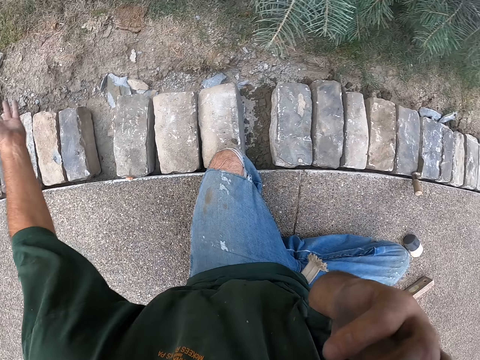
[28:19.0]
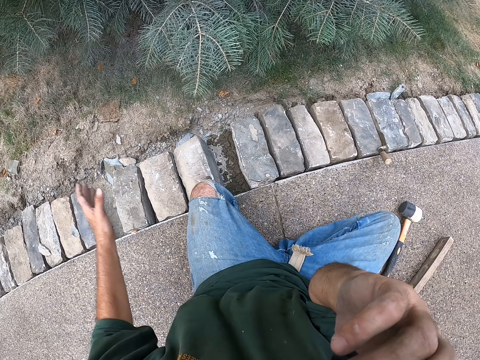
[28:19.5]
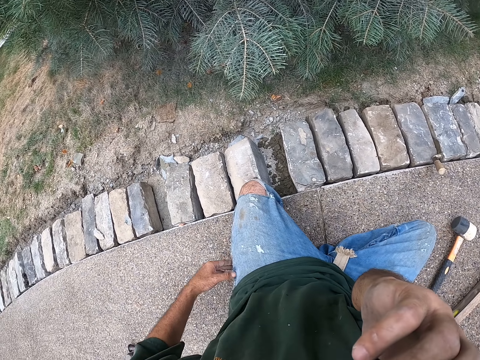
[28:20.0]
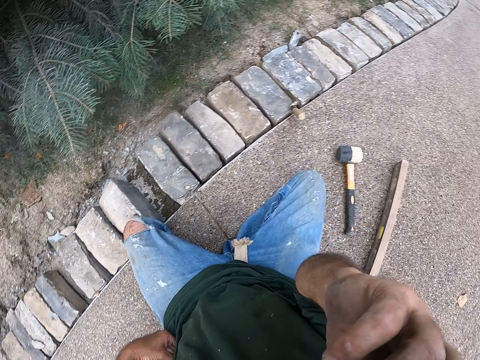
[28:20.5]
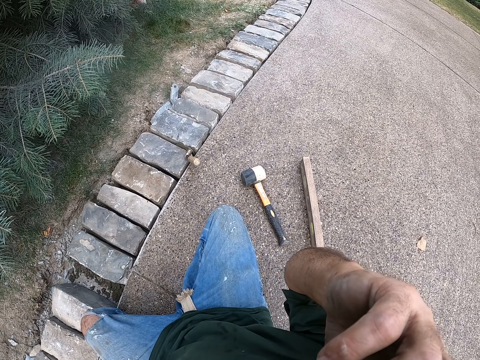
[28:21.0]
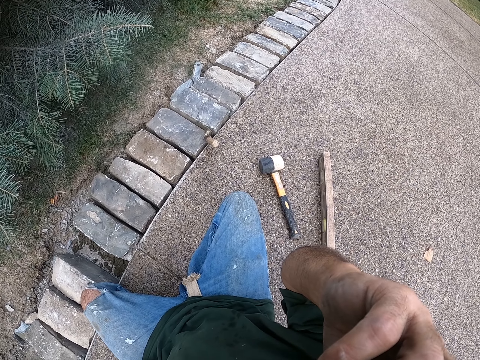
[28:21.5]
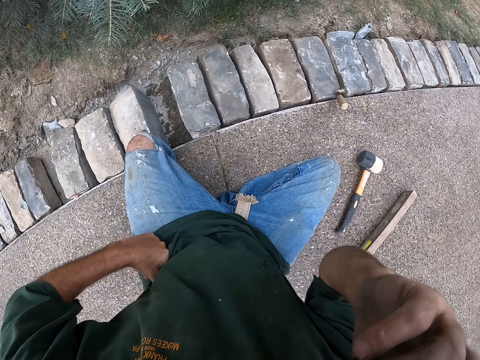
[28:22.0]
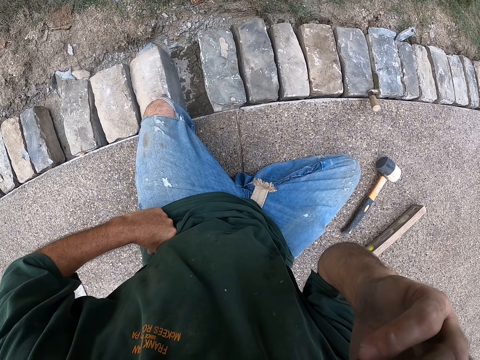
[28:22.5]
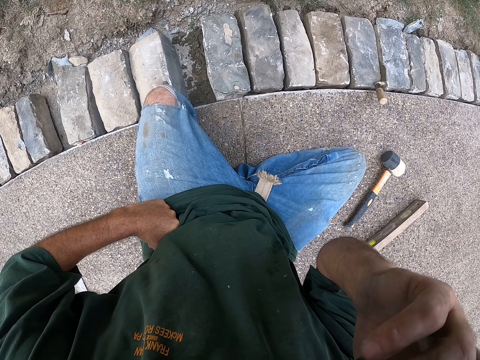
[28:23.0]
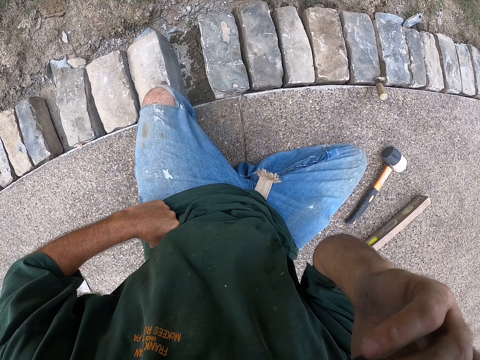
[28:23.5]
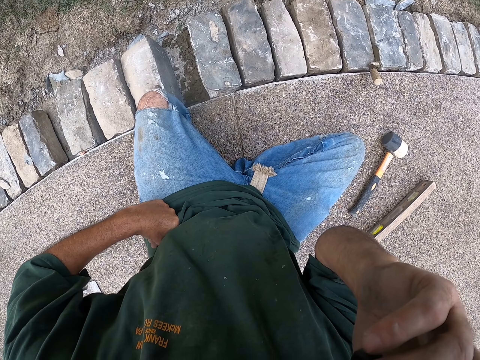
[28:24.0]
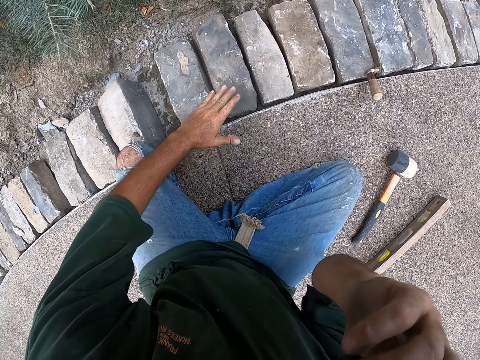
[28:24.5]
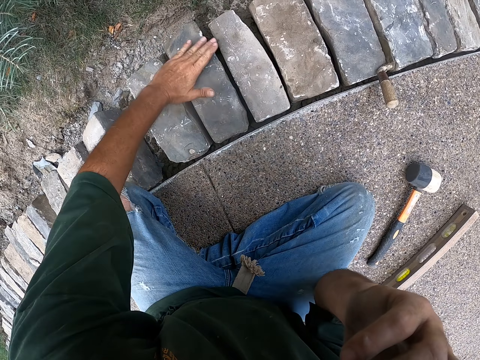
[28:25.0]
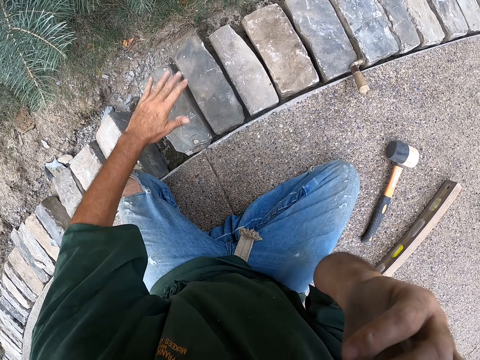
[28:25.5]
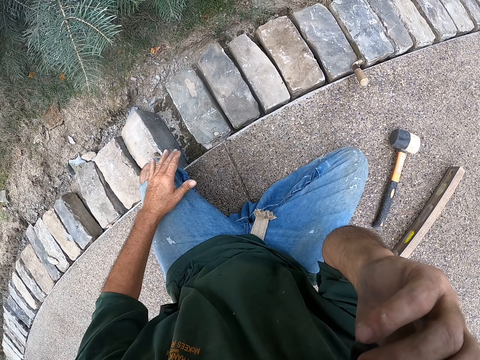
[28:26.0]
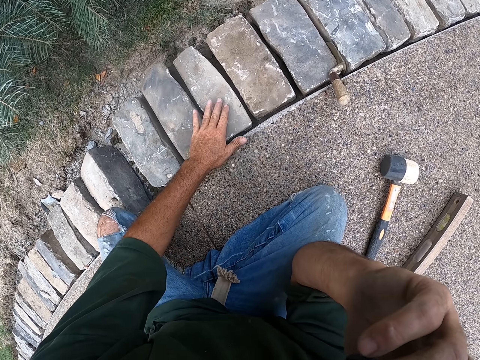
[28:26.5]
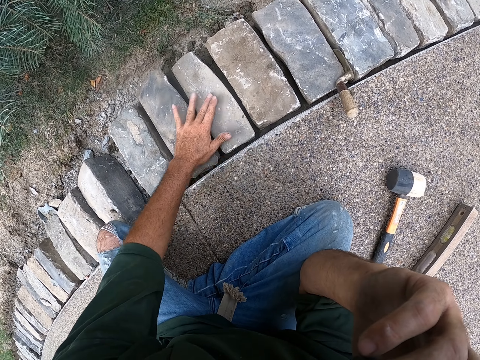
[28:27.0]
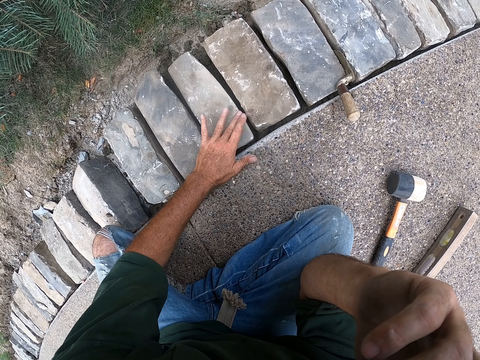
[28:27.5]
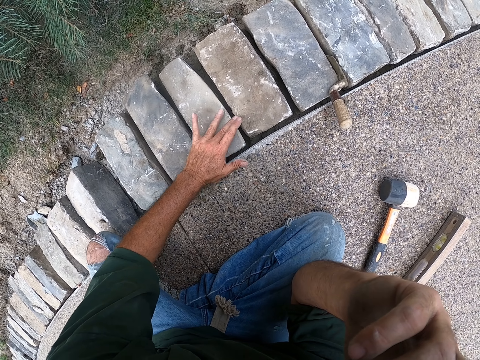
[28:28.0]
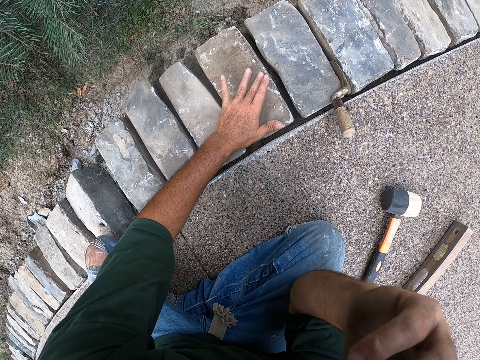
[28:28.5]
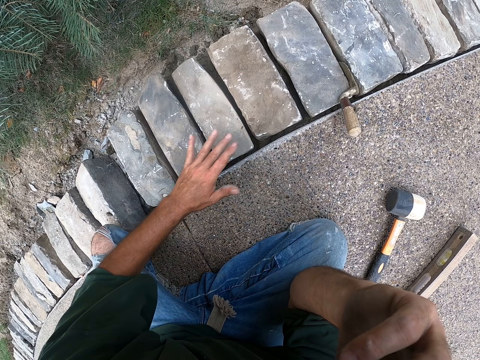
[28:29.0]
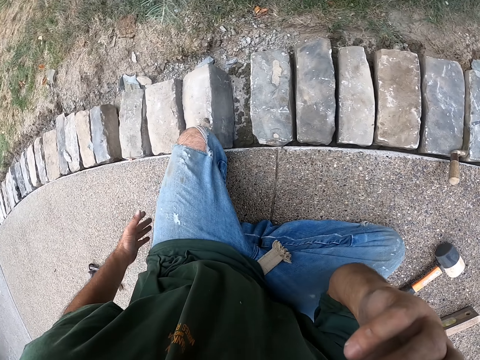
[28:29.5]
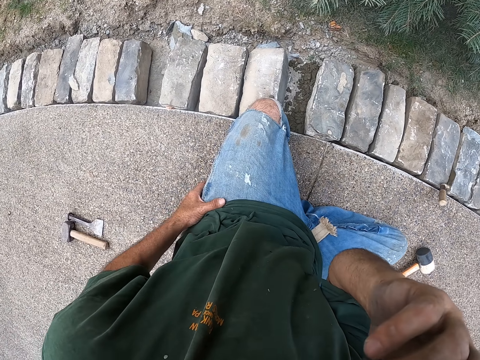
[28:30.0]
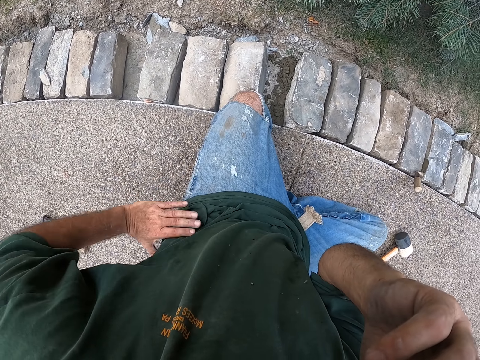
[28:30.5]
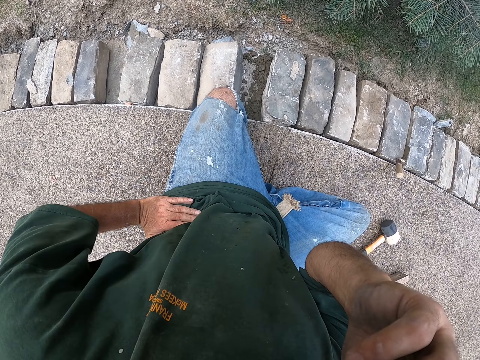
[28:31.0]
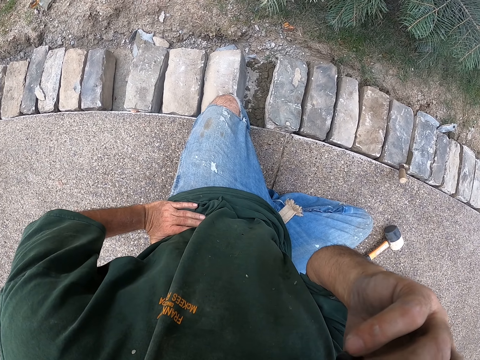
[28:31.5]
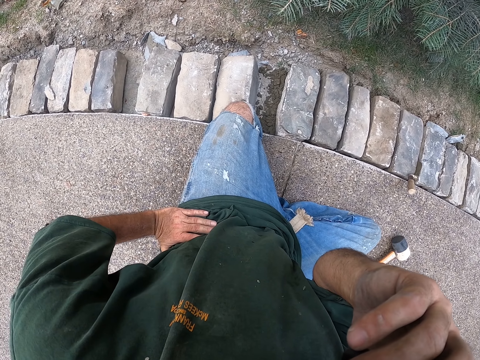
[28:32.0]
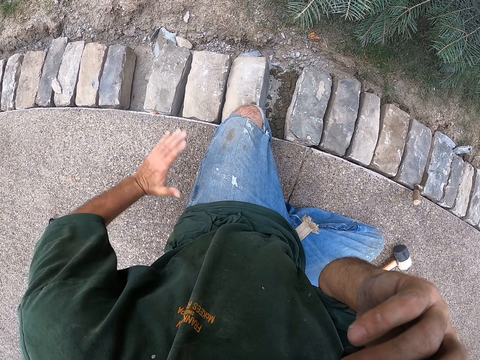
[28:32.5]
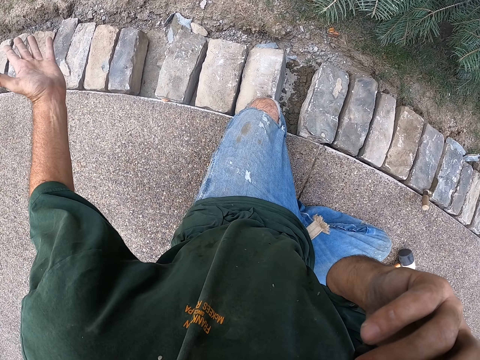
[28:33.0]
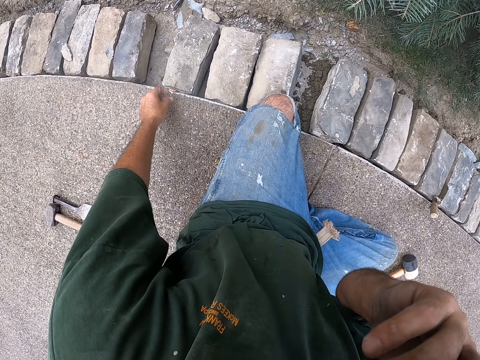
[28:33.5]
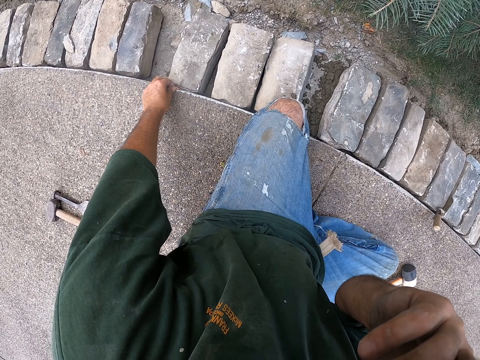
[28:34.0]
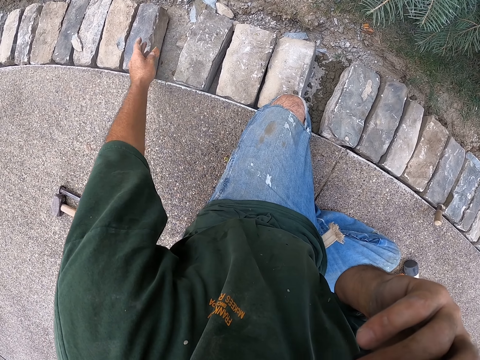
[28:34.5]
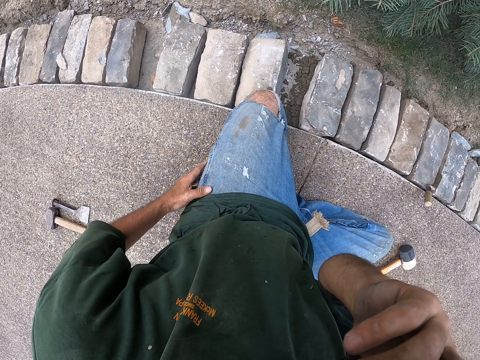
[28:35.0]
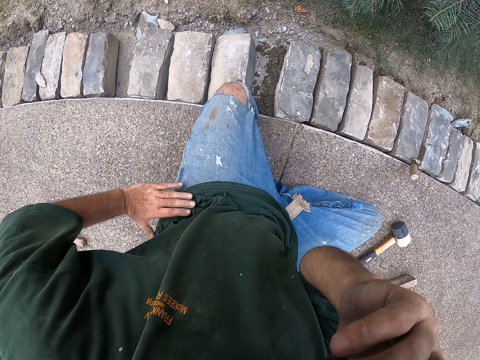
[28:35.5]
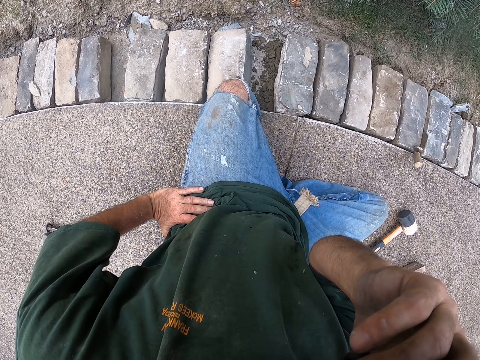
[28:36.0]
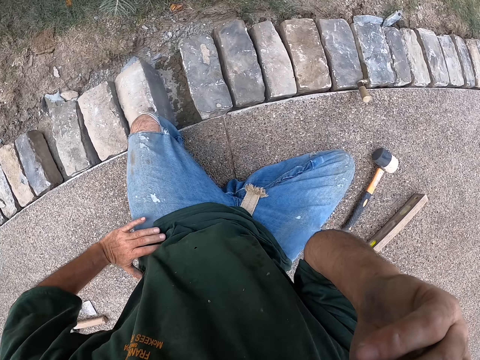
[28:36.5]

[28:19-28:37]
The camera wearer waves his hand around. He looks at the bricks. He puts his hand on the waist. He wipes the brick. He puts his hand on his waist. He gestures with his hand. He stretches his hand. He throws down a leaf. He holds the leaf. He puts his hand on the waist.

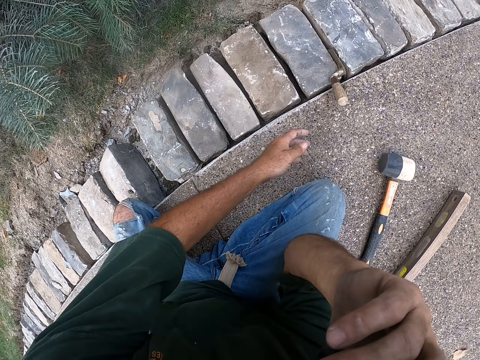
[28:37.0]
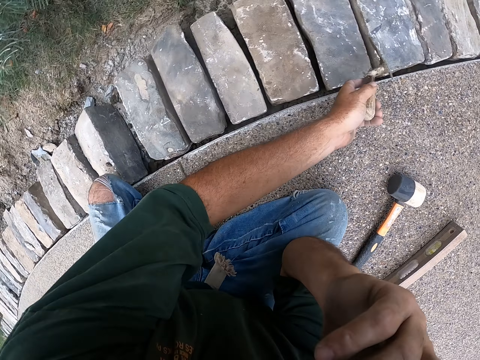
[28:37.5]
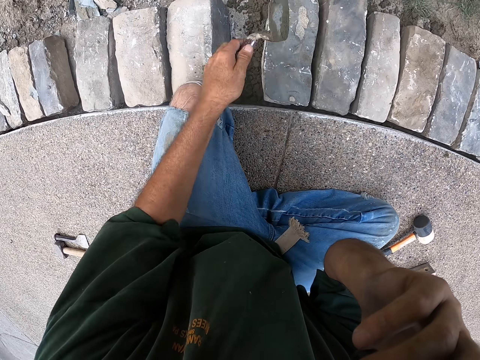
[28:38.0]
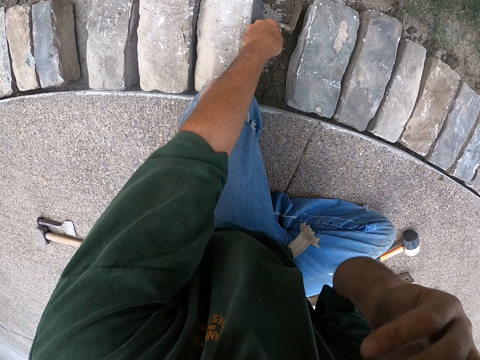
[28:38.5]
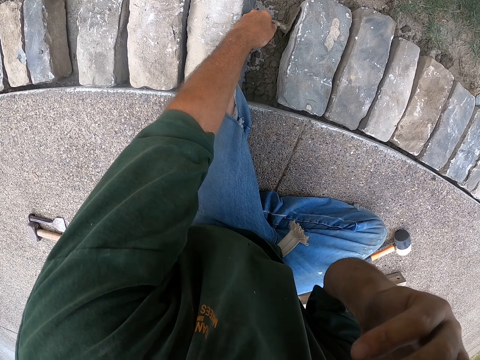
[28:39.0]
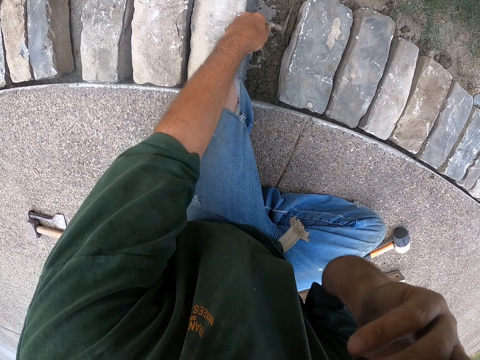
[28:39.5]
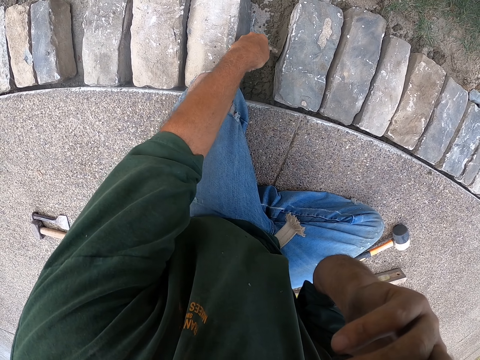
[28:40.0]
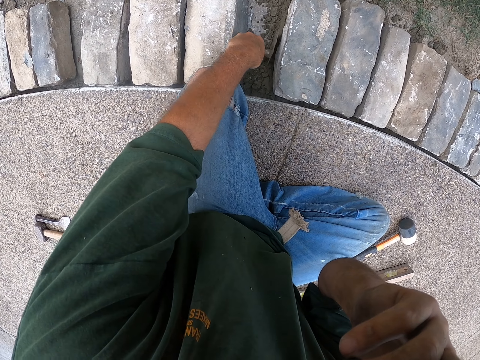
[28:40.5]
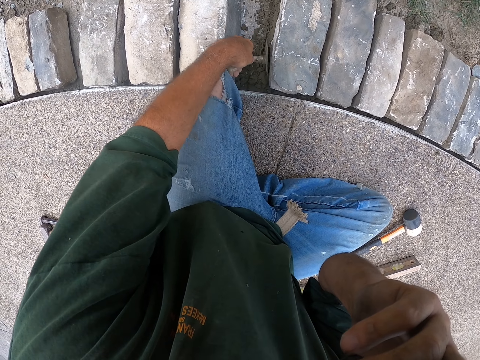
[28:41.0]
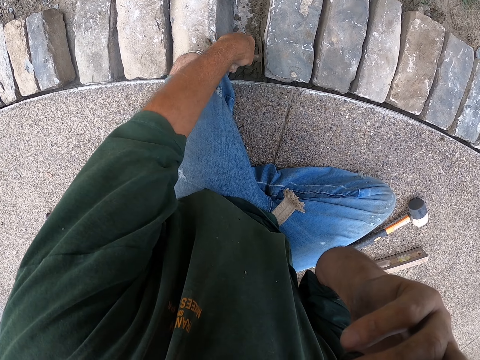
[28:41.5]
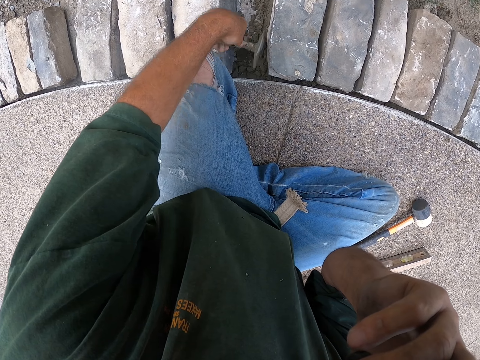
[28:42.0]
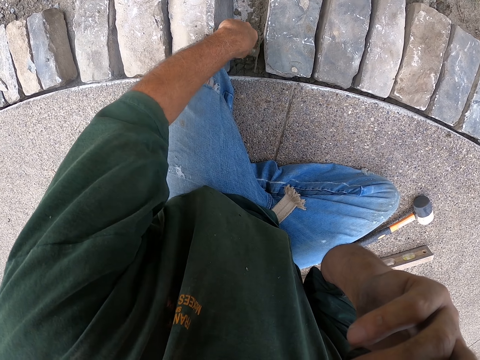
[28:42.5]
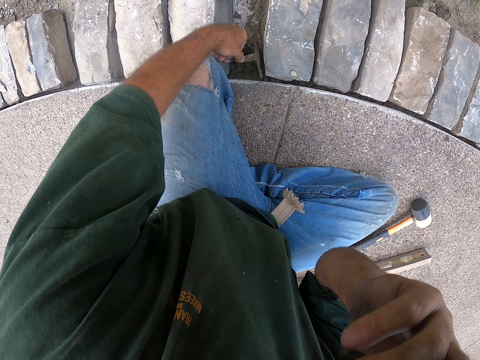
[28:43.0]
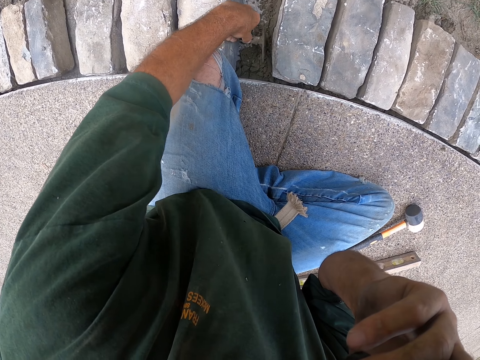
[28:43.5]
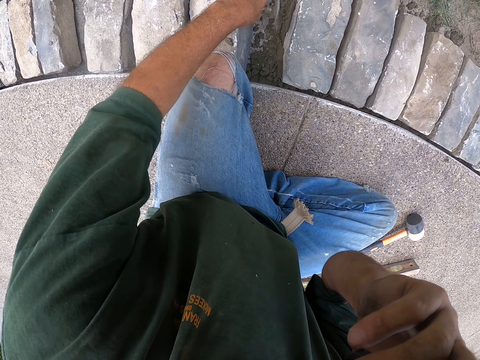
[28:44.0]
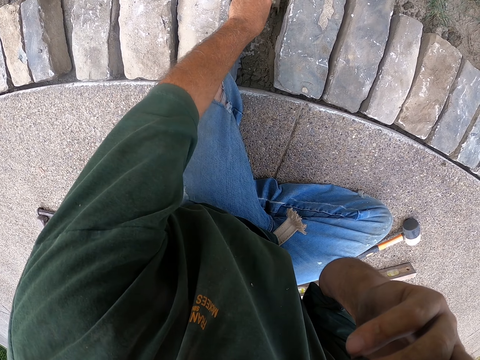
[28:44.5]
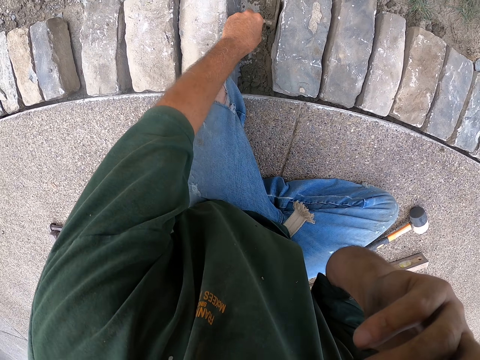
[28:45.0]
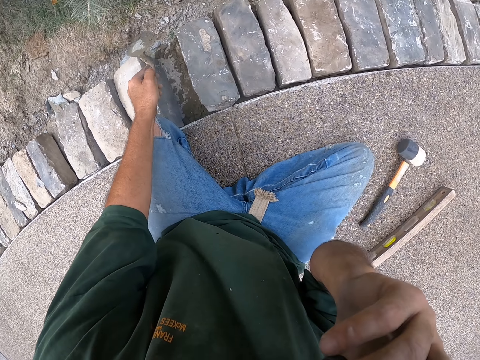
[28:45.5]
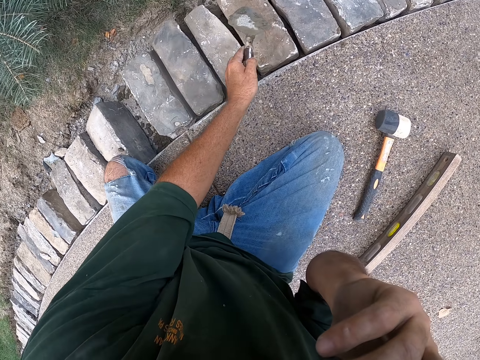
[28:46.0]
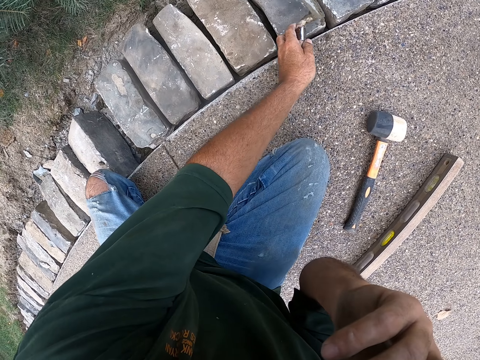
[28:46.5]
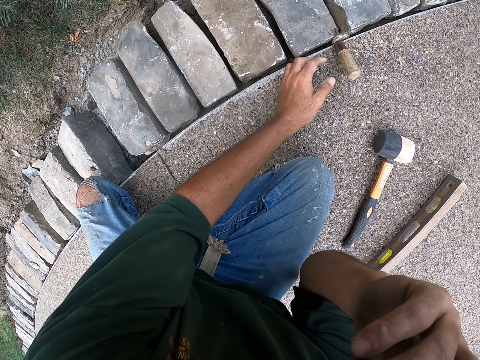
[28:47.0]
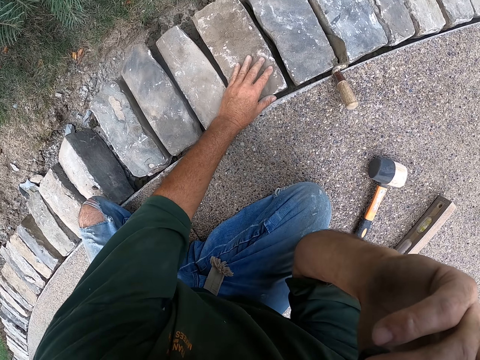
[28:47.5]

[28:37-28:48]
The camera wearer picks up a scooper or trowel. They hold the trowel. They spread cement with the scooper. They put down the scooper.
